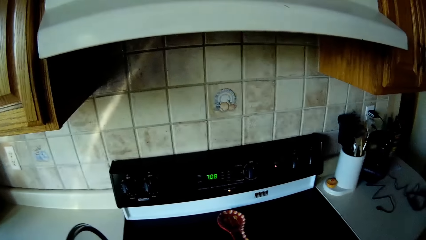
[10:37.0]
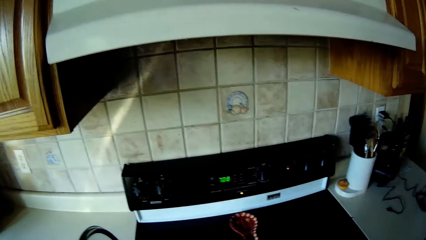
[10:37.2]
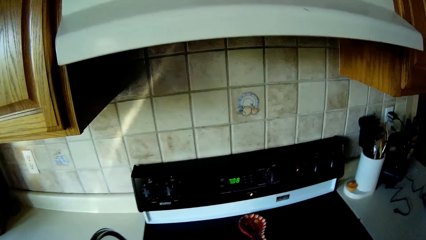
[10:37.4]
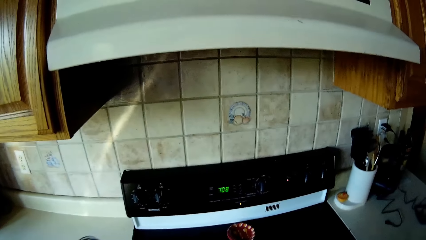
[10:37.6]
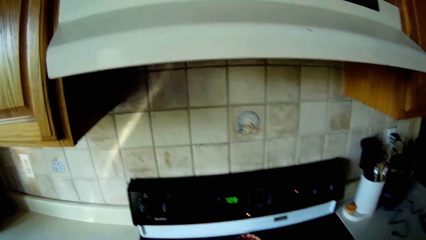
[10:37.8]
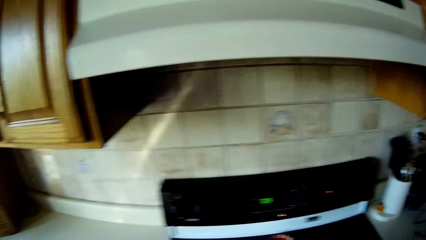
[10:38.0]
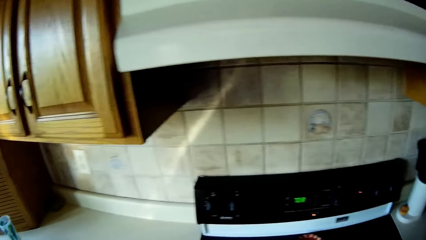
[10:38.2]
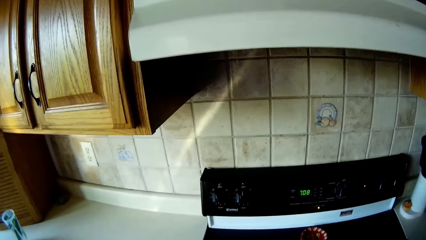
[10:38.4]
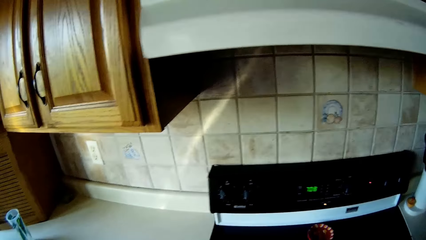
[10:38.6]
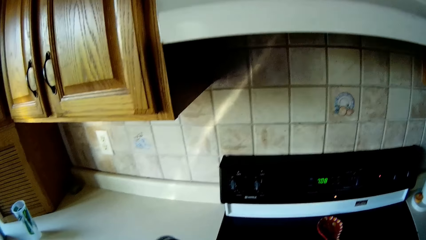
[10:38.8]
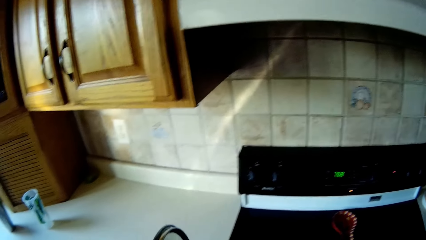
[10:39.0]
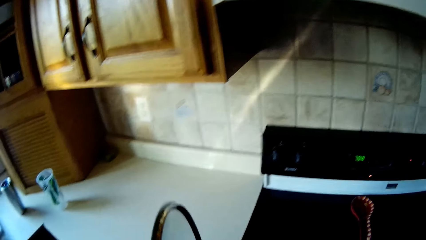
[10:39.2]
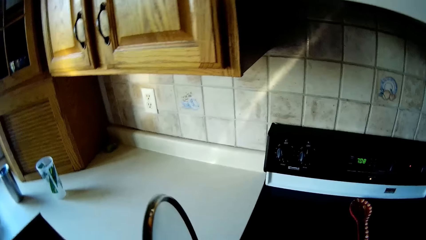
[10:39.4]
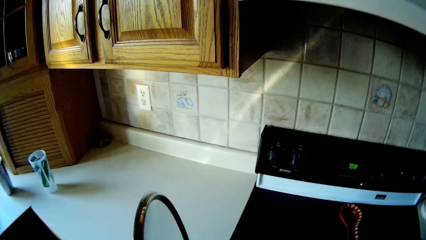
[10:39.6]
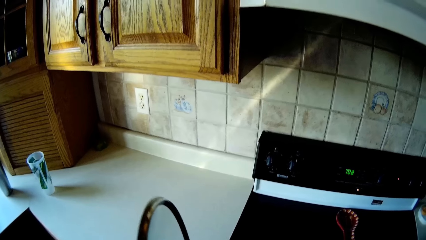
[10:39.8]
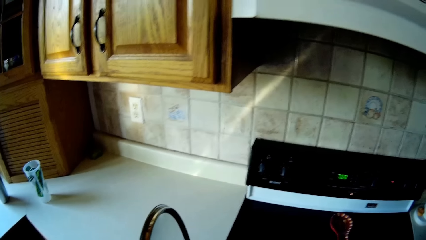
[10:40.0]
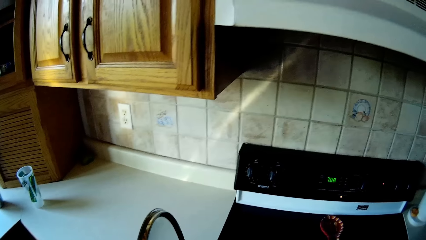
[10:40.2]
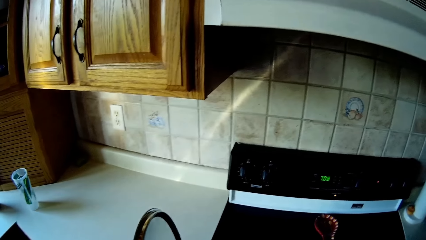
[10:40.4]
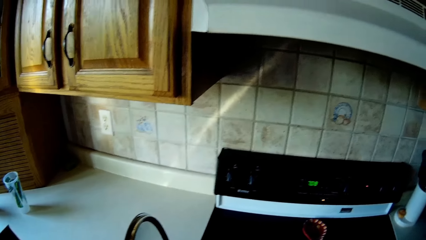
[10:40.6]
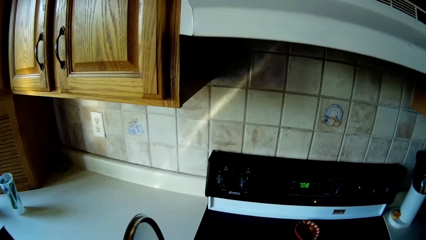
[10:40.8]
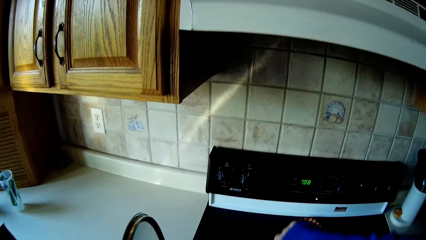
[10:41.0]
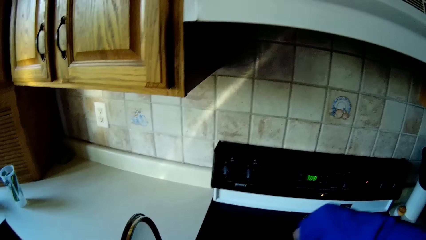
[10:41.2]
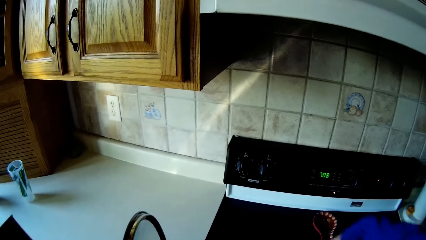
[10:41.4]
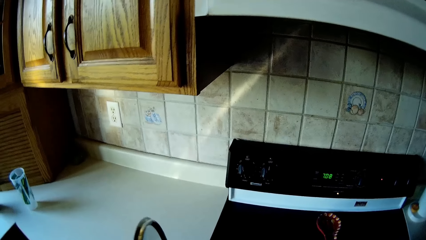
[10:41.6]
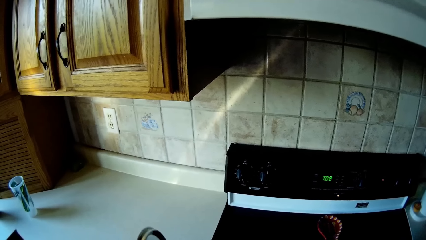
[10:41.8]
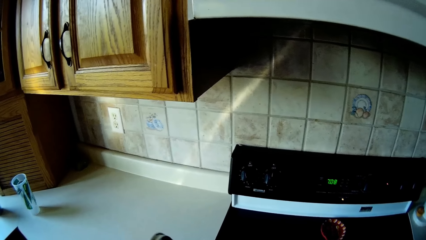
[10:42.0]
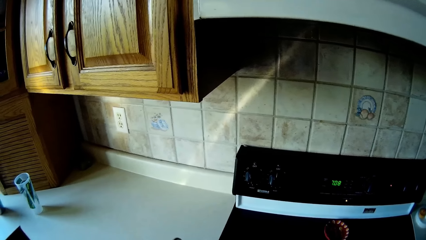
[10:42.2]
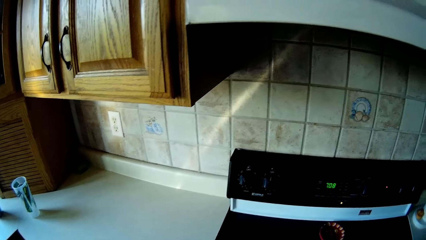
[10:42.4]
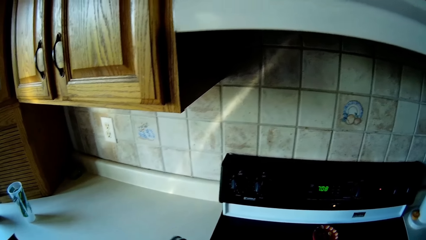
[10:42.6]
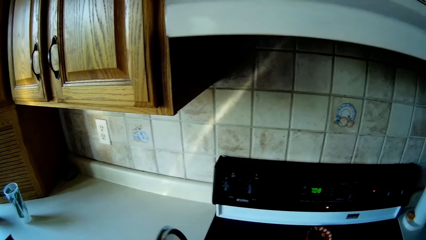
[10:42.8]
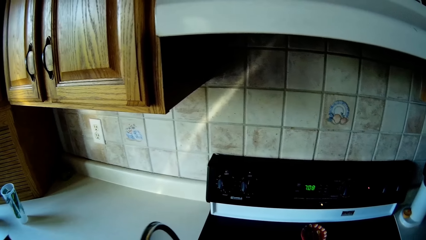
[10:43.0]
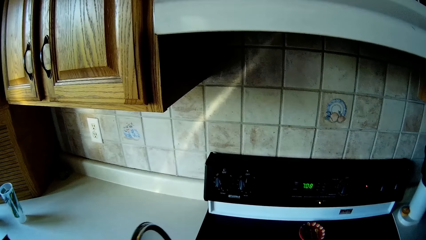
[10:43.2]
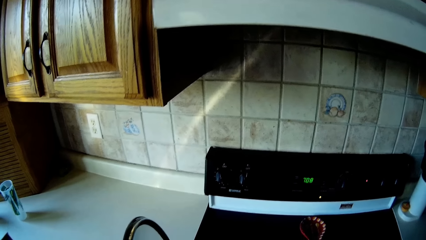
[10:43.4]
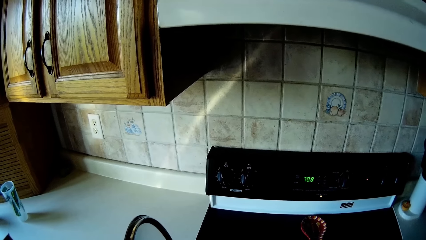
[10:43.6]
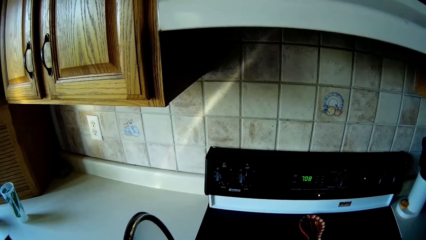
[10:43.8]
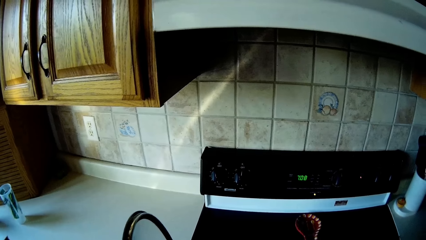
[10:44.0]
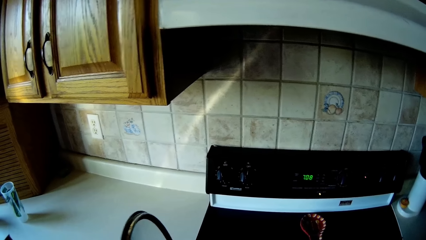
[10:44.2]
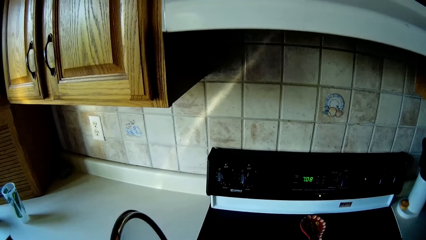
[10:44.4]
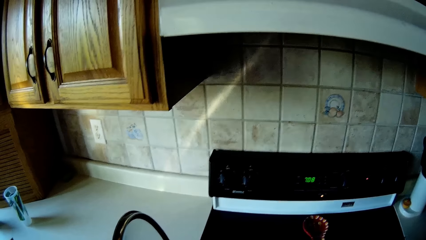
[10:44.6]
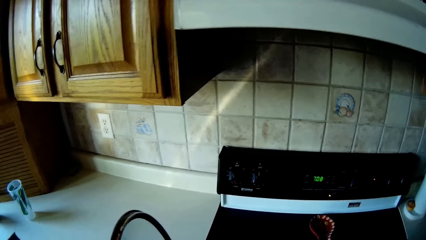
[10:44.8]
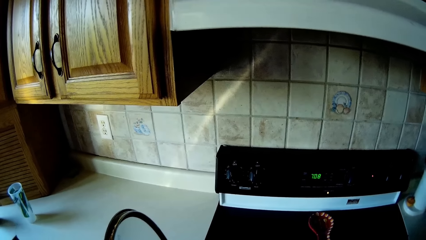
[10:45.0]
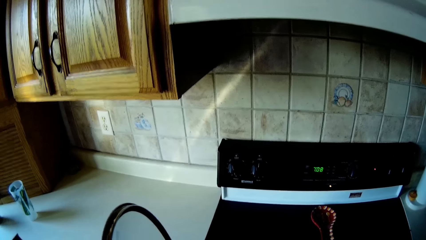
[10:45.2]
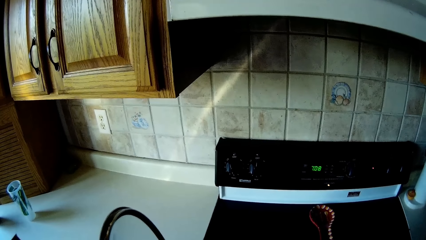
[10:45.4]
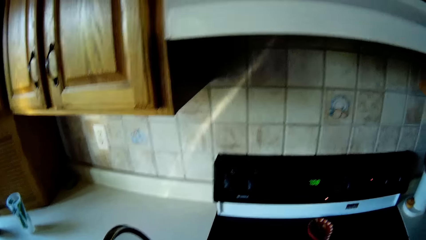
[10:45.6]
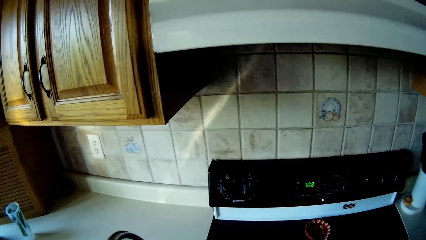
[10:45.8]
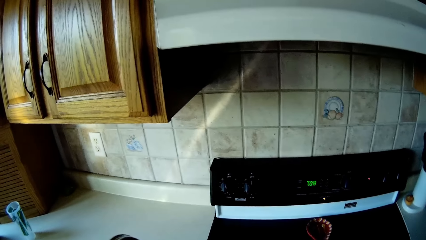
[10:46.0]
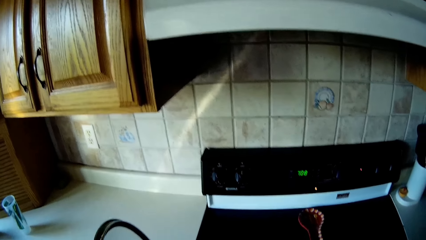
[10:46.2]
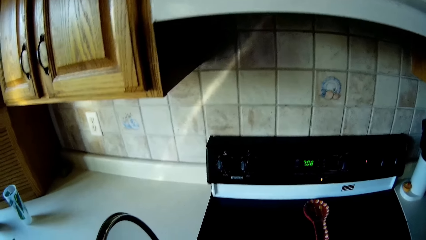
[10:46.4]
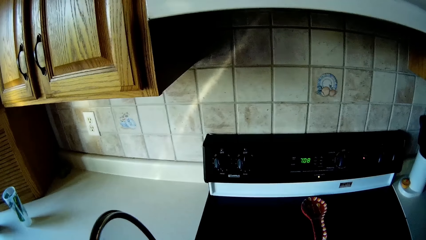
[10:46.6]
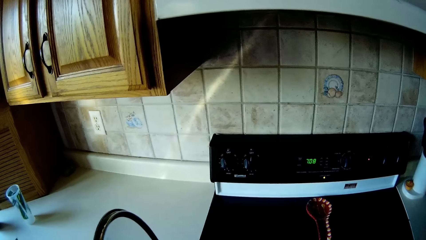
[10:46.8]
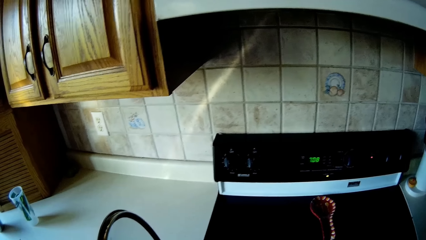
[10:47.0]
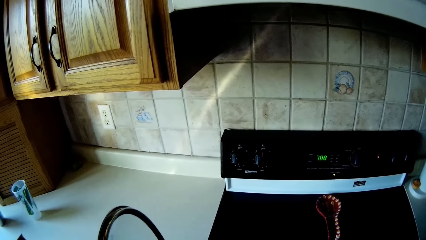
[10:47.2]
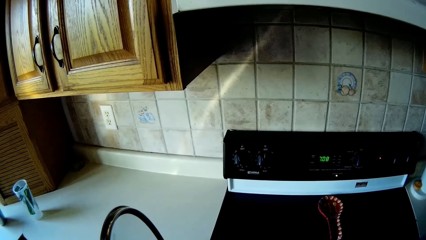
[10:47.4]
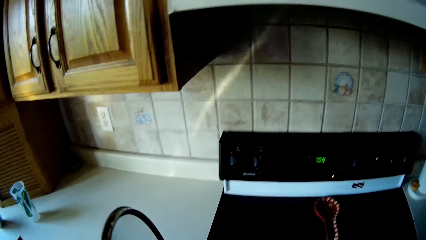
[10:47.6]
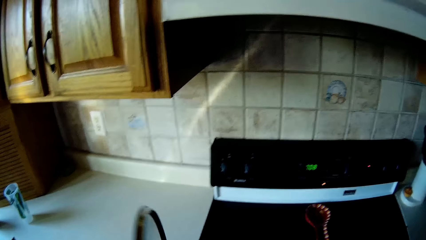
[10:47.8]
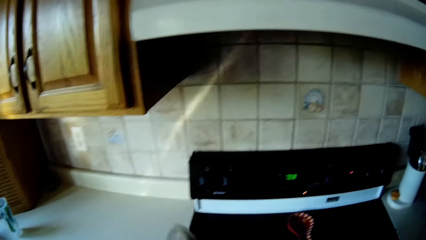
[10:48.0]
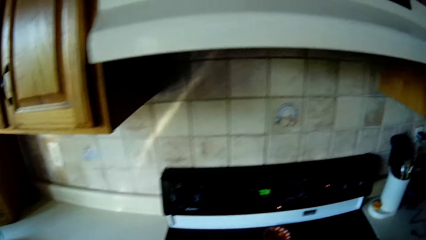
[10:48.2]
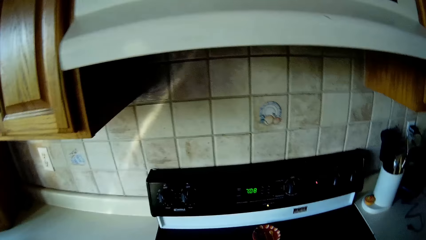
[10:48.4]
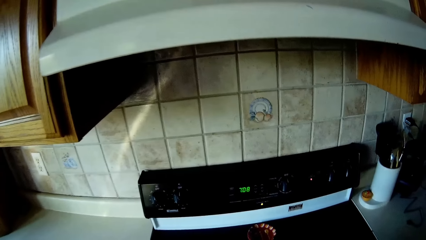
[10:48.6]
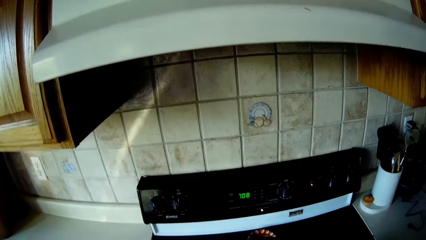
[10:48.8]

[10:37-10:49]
The camera wearer stirs food in the pot with his right hand. He closes the pot on the electric cooker with his left hand.
